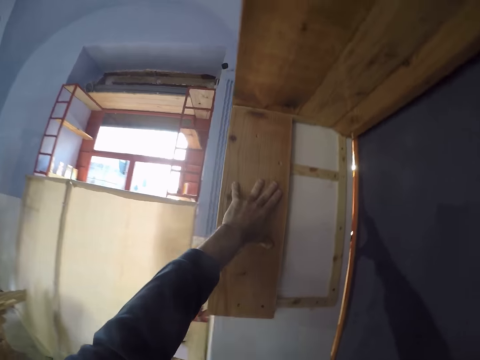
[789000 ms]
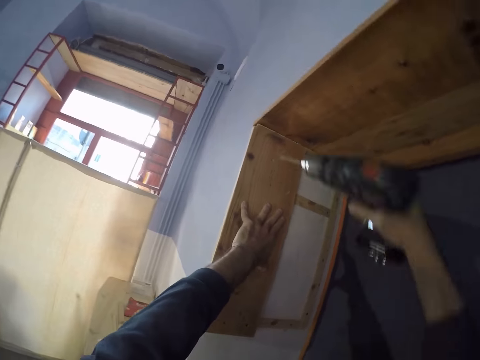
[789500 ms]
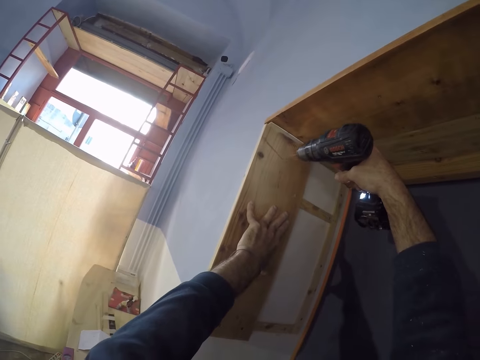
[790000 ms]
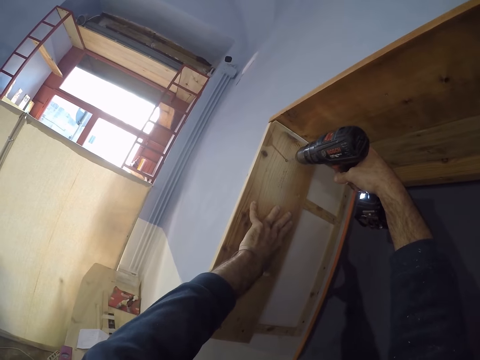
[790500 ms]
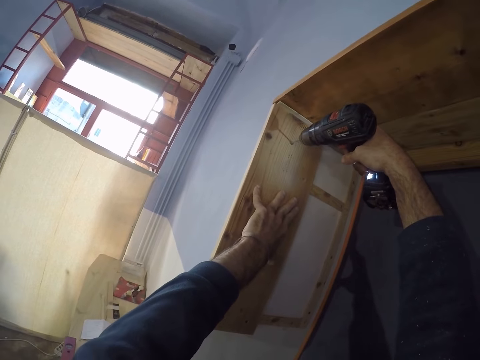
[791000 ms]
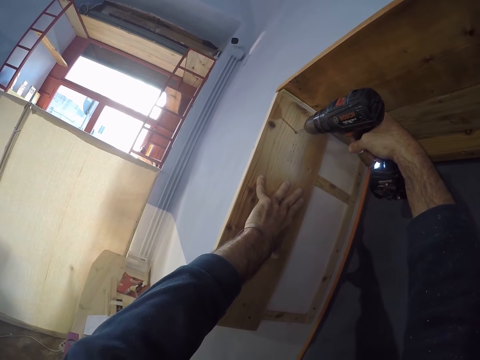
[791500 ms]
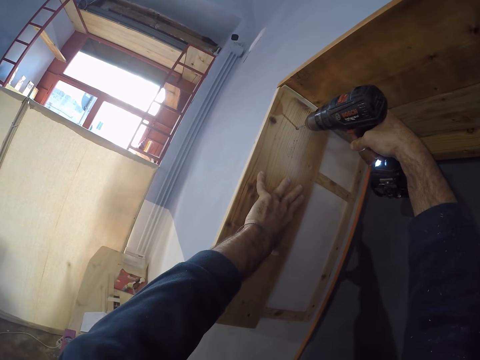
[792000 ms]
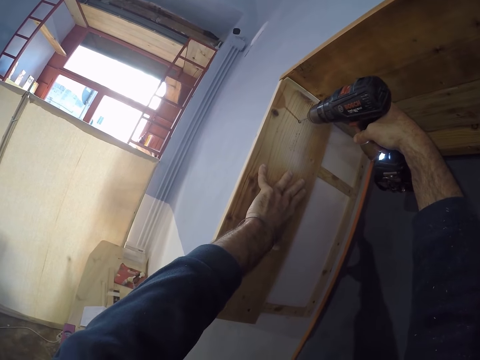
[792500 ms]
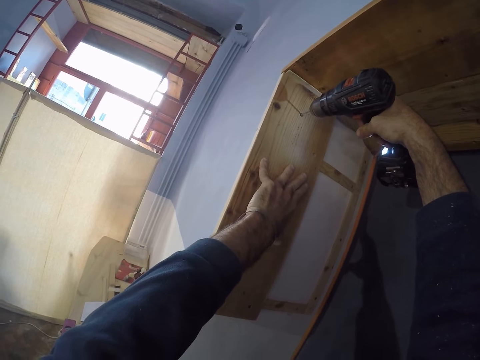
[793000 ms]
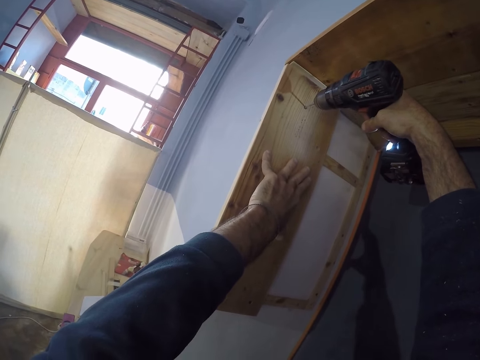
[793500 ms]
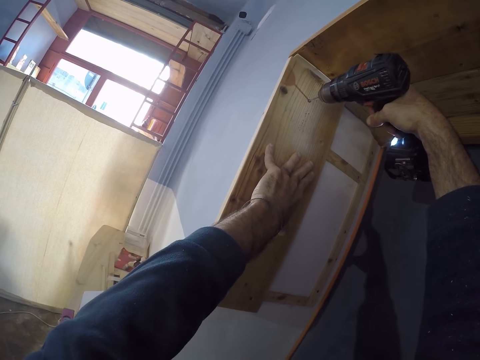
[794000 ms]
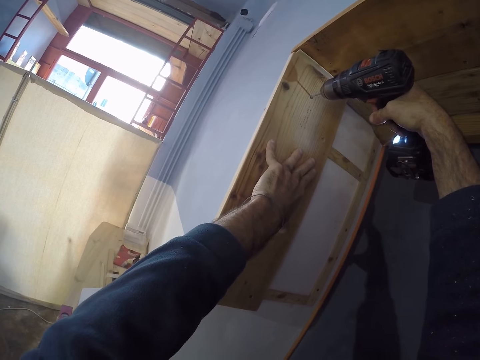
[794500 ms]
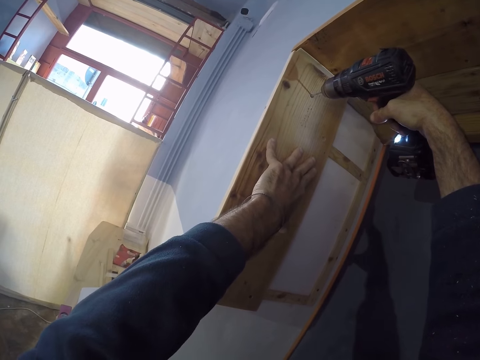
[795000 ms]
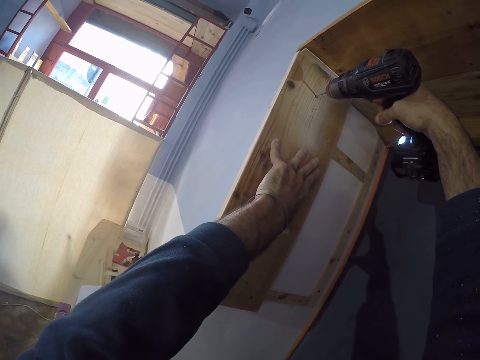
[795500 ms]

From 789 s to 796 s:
The camera wearer drills.

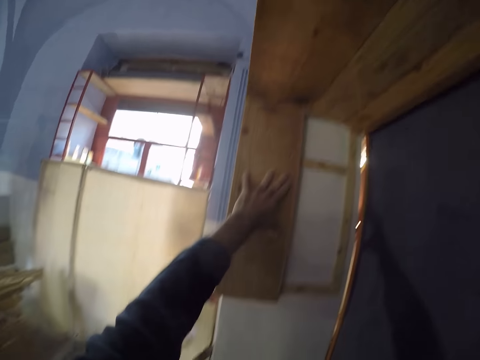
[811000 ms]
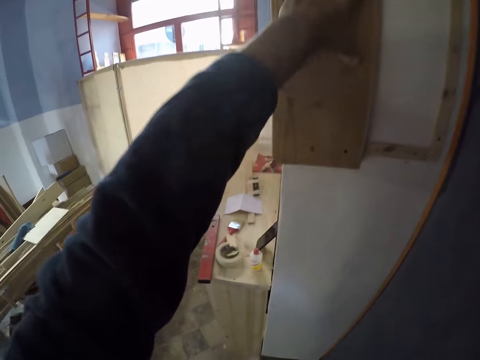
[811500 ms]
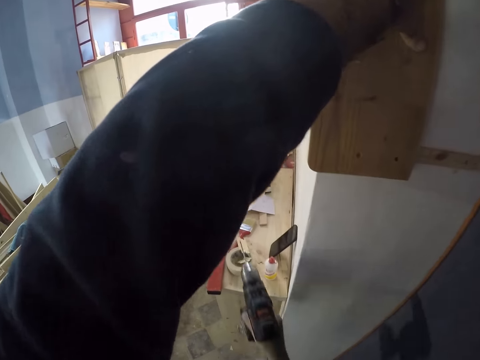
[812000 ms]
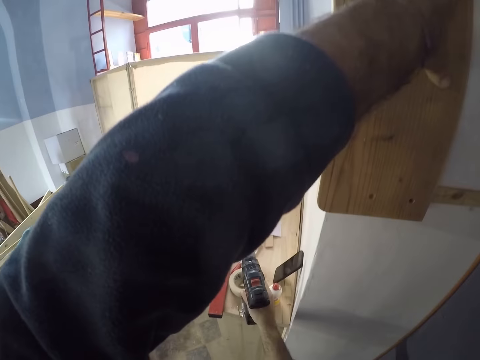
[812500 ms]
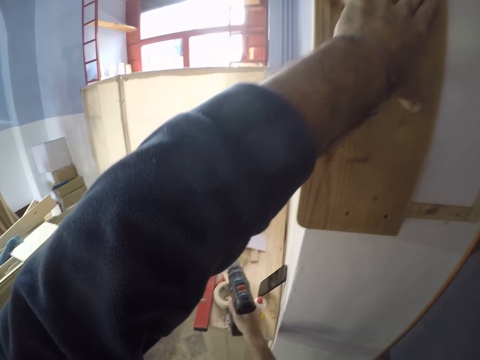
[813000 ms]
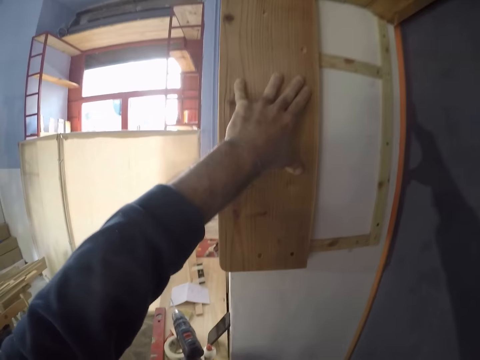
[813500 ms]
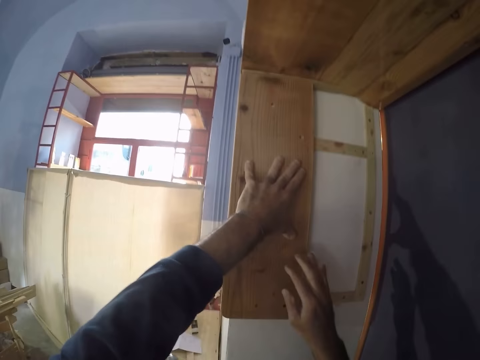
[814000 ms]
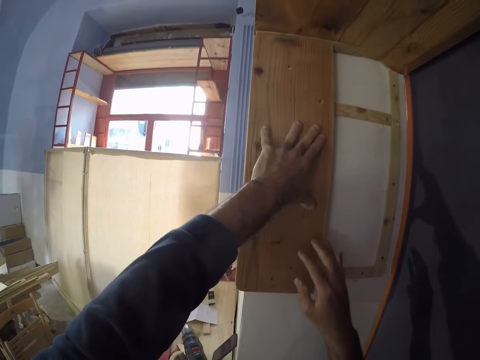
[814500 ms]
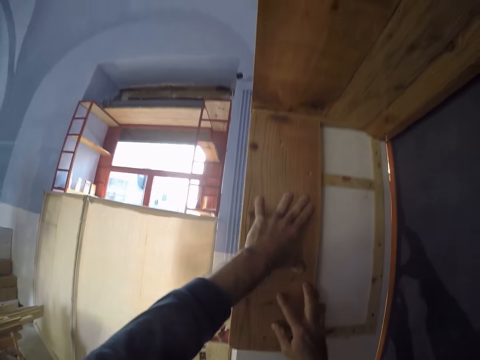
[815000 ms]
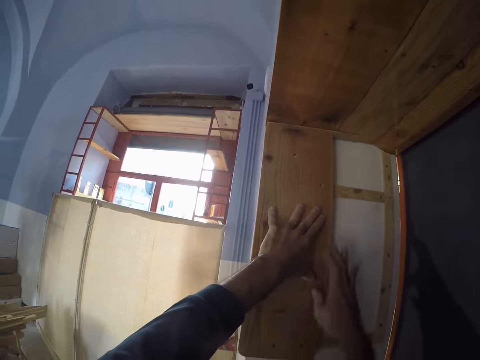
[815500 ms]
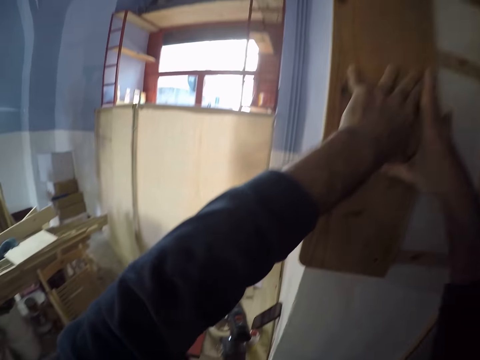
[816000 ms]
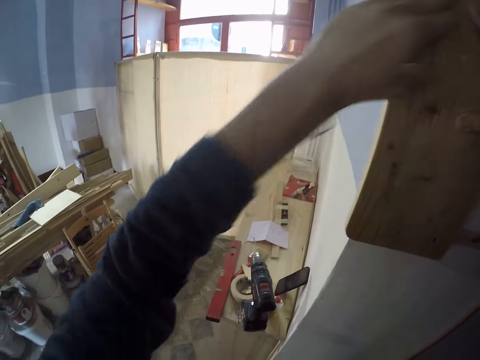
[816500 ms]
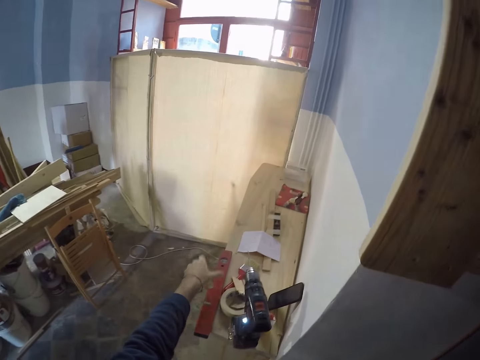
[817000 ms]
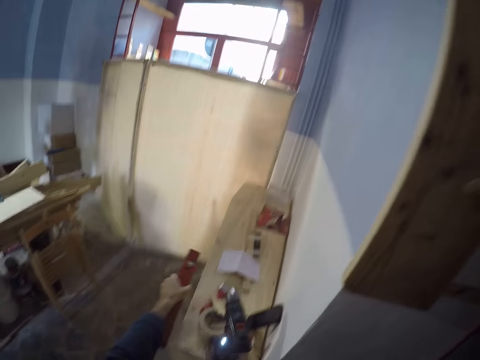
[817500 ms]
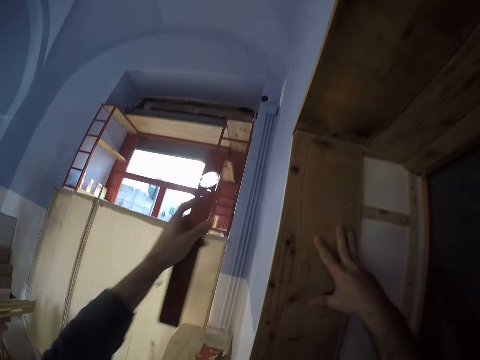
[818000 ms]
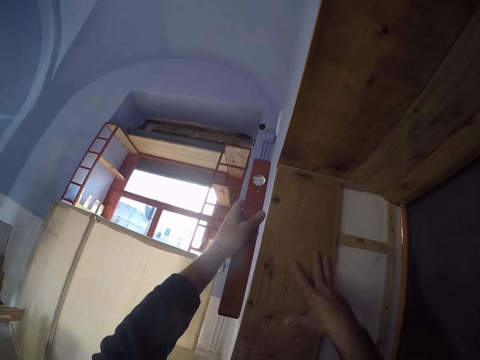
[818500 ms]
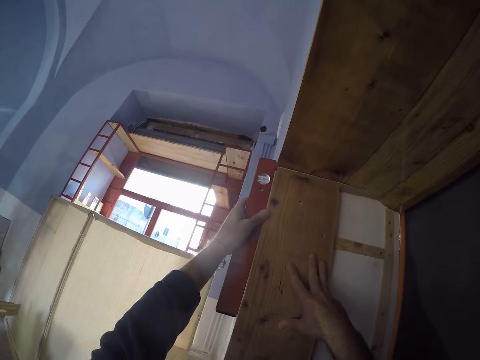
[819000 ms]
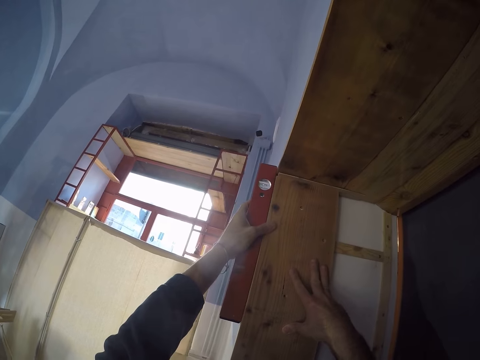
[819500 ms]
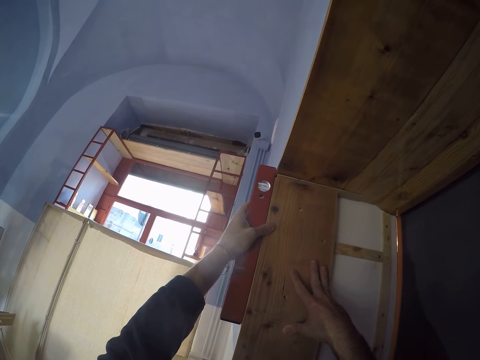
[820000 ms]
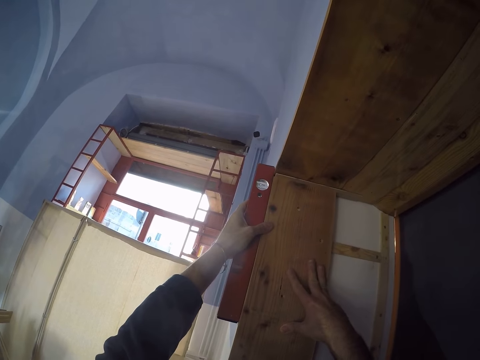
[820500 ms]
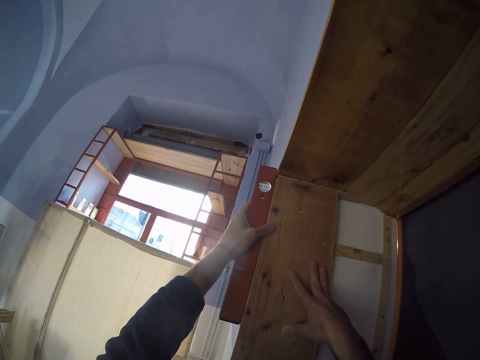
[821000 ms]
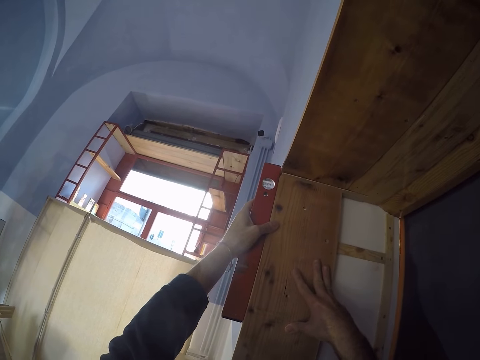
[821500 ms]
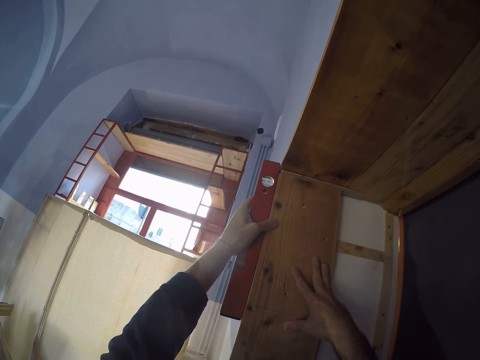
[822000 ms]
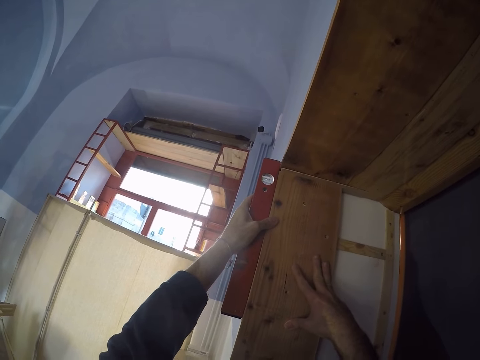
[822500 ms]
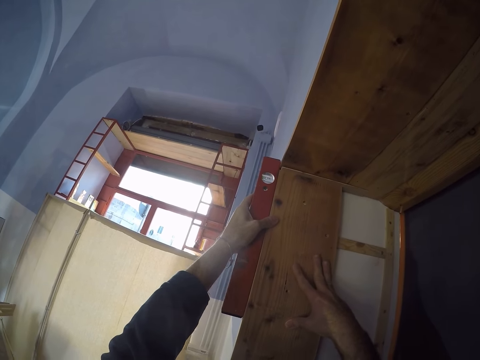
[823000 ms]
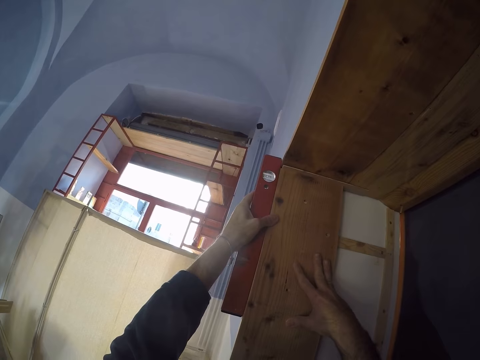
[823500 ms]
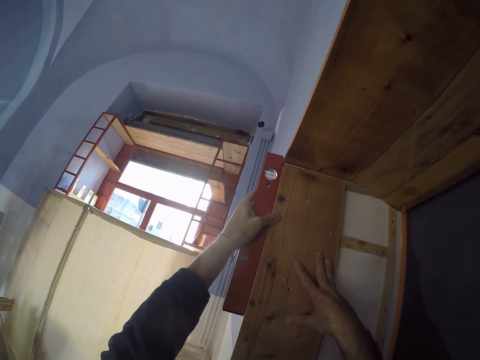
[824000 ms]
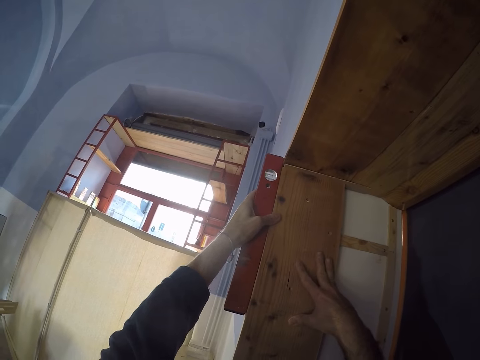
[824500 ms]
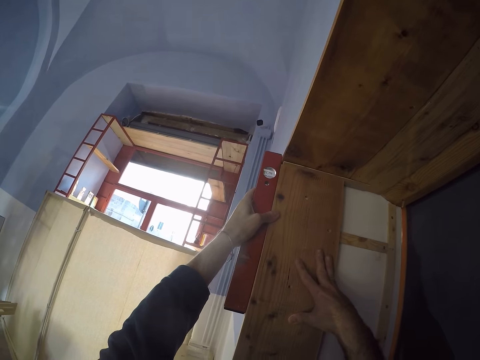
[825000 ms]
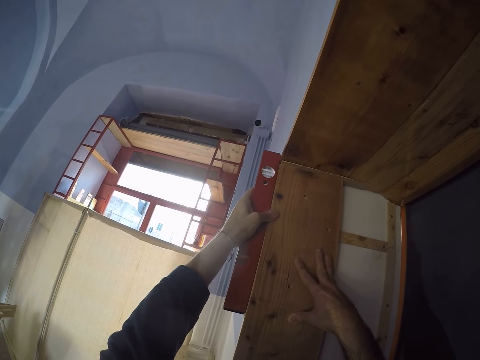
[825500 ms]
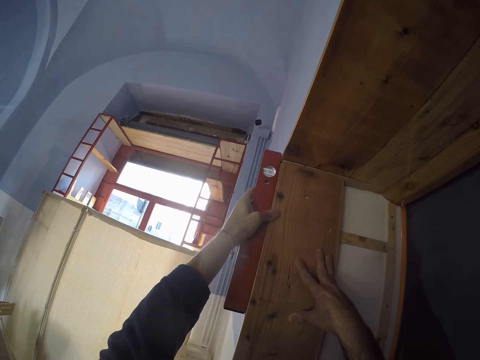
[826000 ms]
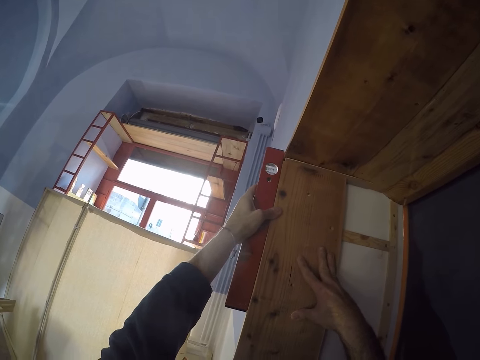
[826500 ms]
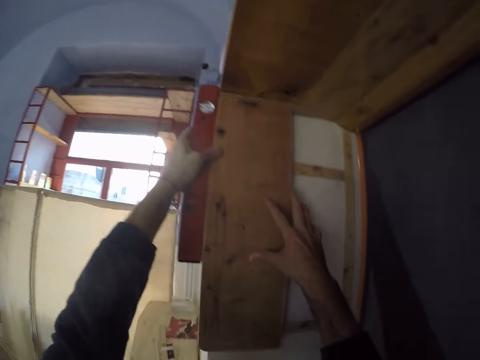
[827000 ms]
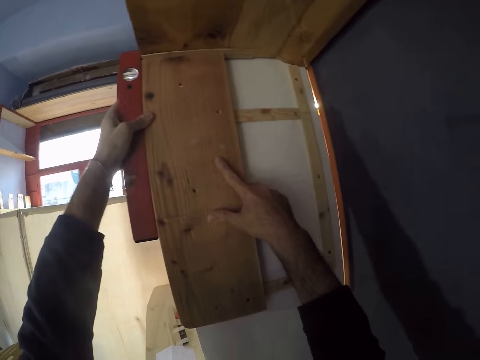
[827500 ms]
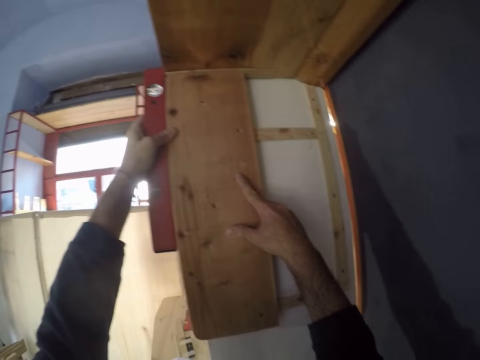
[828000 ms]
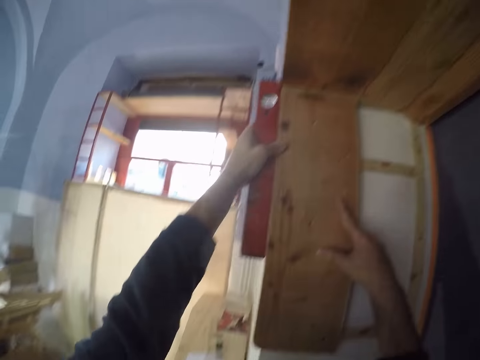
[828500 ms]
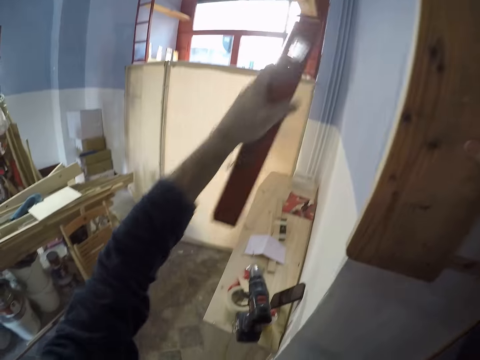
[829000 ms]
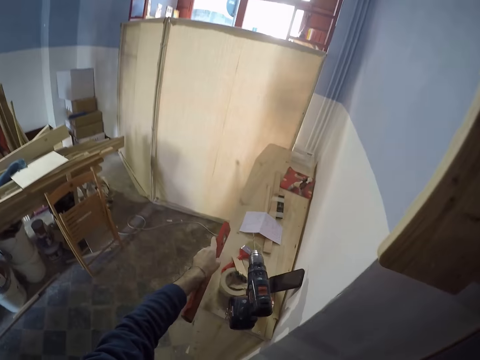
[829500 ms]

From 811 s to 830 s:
The camera wearer places the drill driver on the table with his right hand. He holds the piece of wood on the door frame with his right hand. He picks up the plumb line from the table with his left hand. He places the plumb line on the piece of wood with his left hand. He places the plumb line on the table with his left hand.
